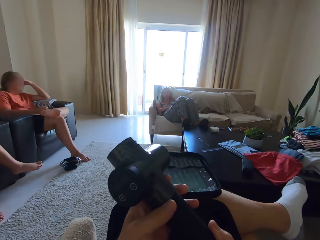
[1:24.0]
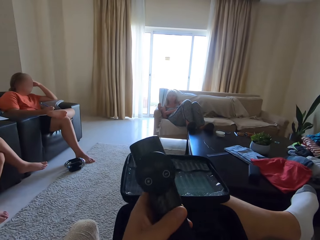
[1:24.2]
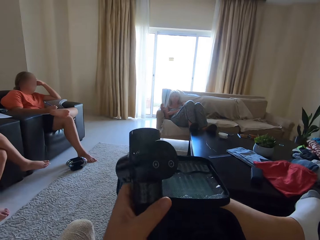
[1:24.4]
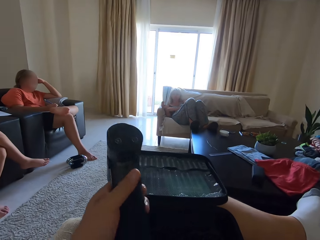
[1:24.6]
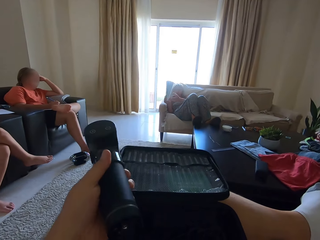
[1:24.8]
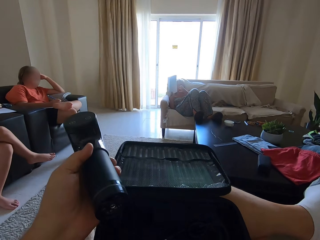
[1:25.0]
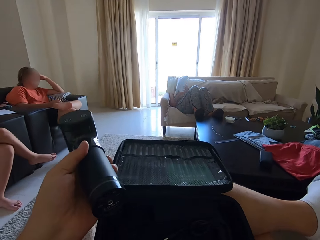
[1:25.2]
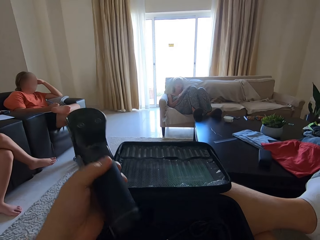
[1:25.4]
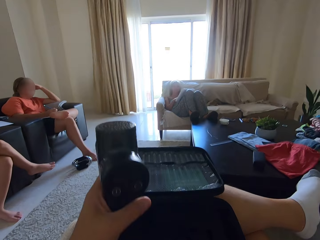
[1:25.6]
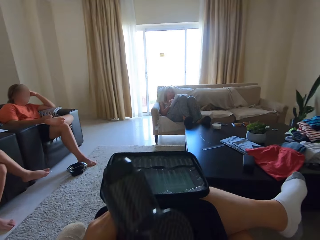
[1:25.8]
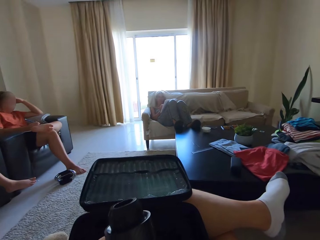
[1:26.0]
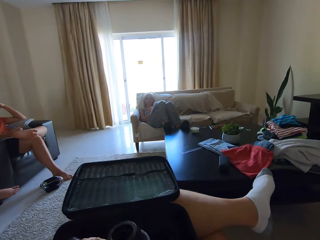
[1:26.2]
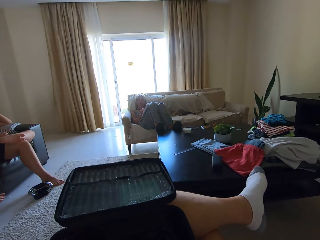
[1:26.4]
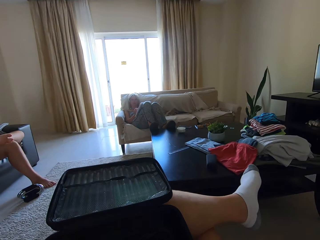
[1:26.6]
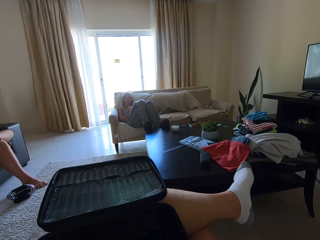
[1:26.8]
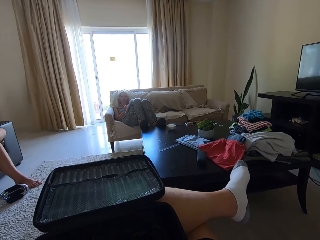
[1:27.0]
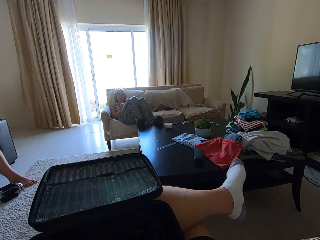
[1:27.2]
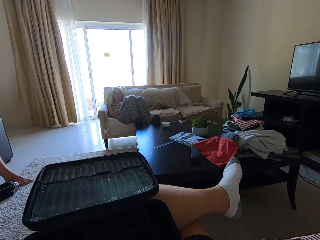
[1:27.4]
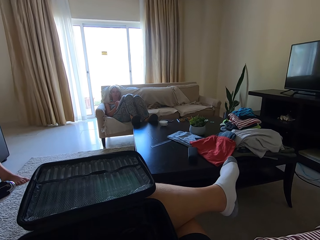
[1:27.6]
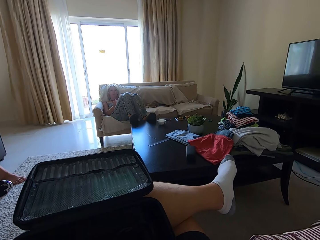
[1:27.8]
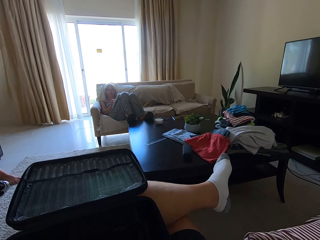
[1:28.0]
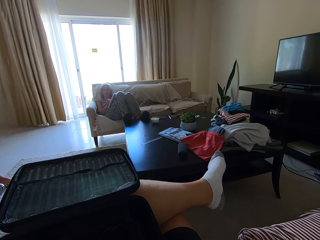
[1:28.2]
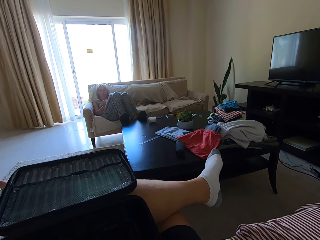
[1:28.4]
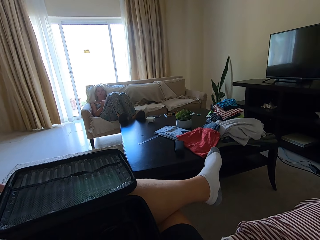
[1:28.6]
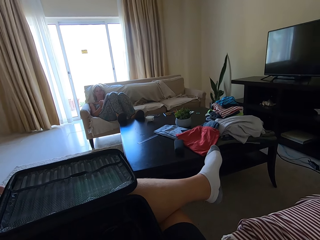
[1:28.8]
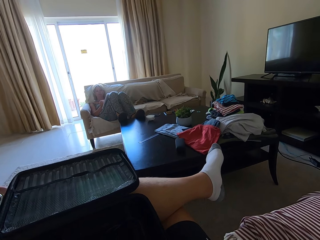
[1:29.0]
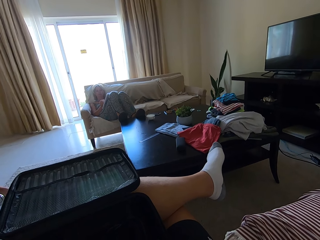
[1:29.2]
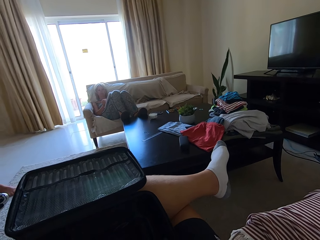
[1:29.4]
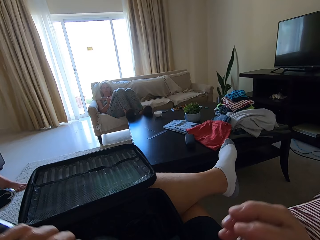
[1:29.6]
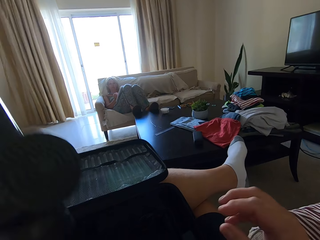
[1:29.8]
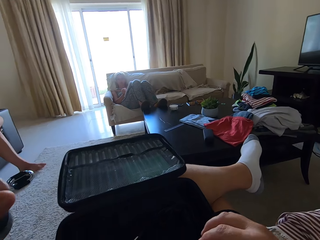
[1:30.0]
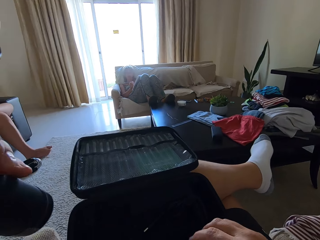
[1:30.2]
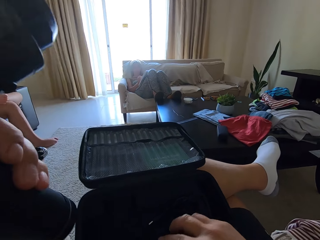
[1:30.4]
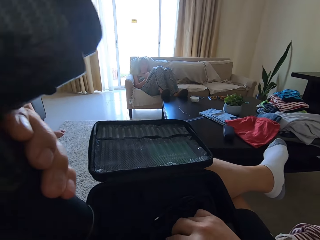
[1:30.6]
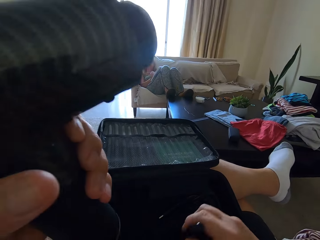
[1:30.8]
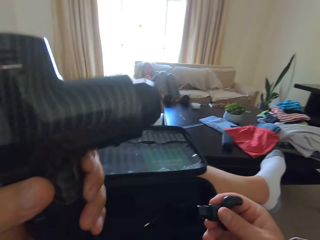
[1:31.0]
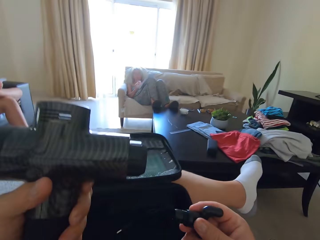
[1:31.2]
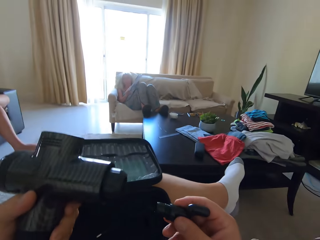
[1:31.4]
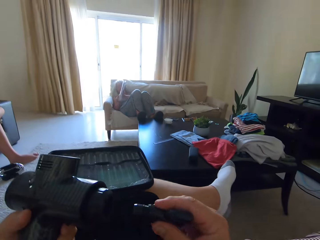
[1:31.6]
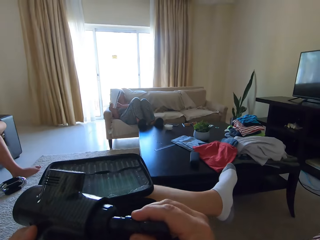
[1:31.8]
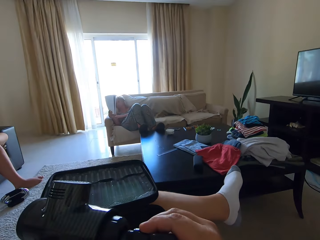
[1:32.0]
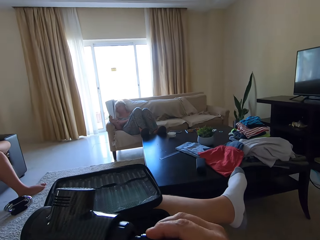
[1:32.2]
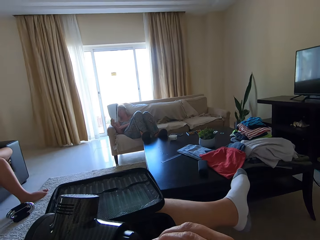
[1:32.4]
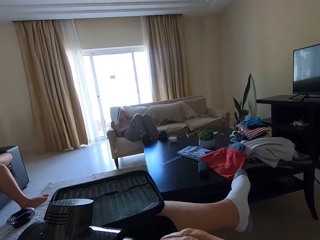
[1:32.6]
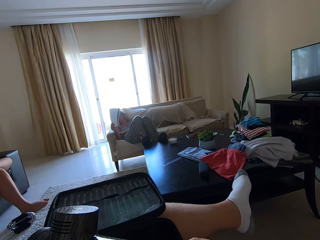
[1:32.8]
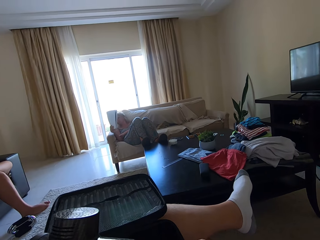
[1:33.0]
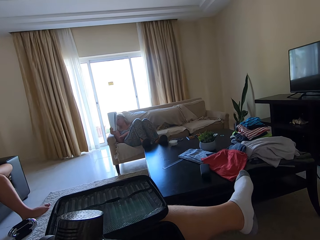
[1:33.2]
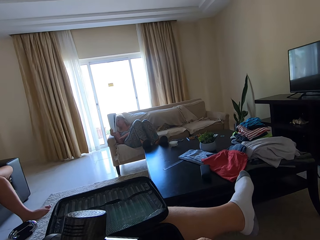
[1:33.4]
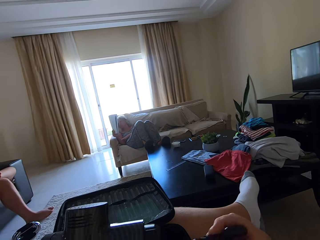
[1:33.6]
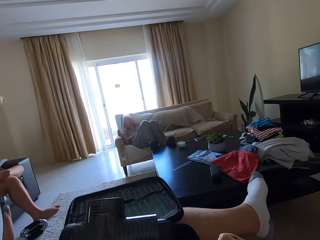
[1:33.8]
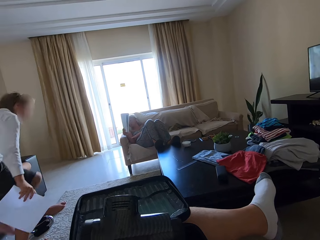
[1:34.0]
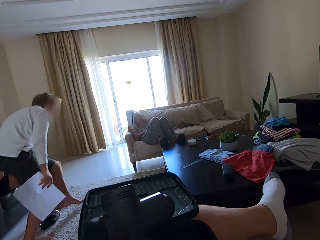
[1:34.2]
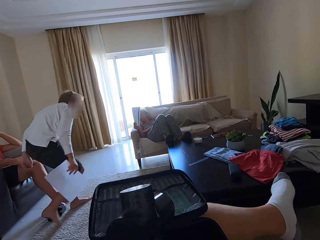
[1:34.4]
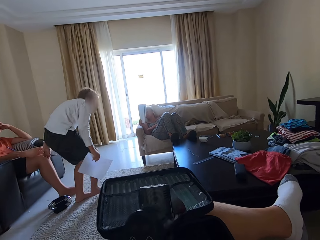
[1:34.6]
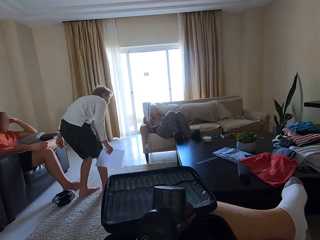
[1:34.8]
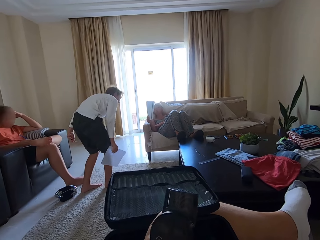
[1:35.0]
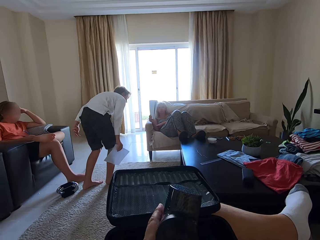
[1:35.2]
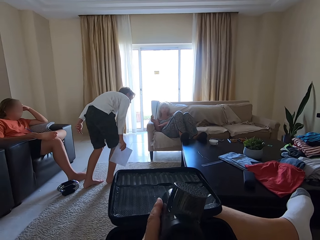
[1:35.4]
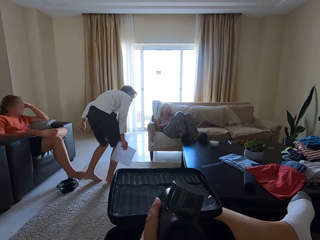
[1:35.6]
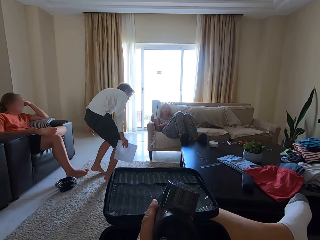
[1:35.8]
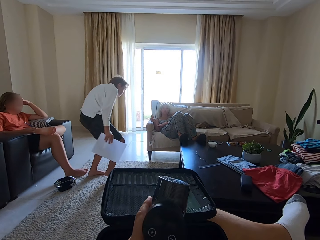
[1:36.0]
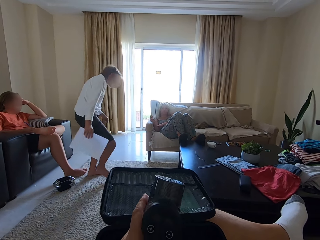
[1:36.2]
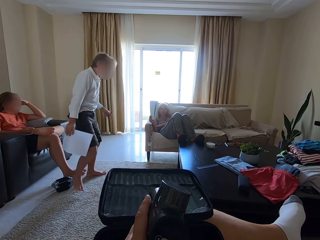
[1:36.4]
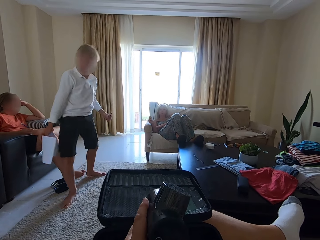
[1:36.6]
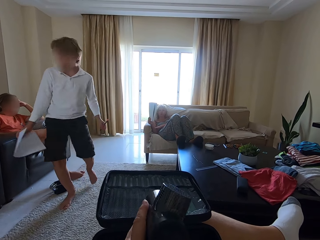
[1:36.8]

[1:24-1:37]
A person talks. A second person talks. A third person writes in a book. The camera wearer turns an airplane toy in hand. They fix a part of a camera toy. The third person lifts the book. The first person talks while walking. A fourth person stares at the book.

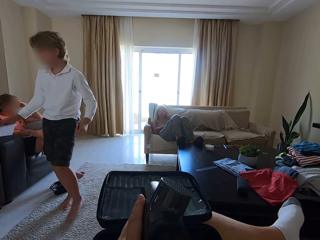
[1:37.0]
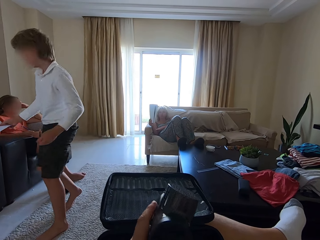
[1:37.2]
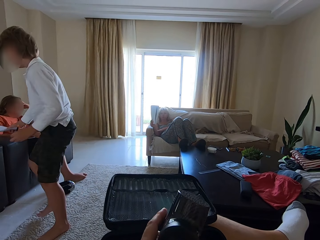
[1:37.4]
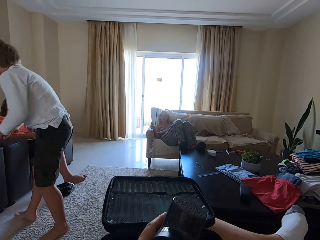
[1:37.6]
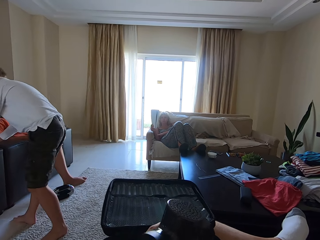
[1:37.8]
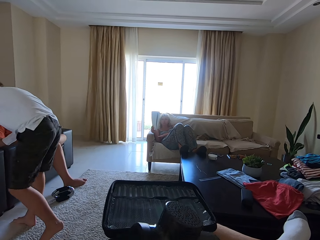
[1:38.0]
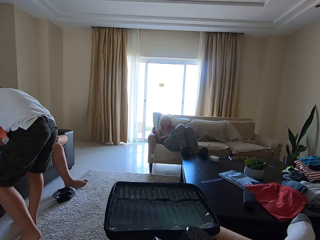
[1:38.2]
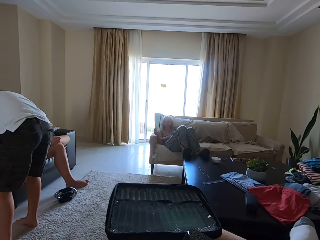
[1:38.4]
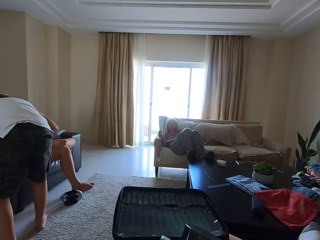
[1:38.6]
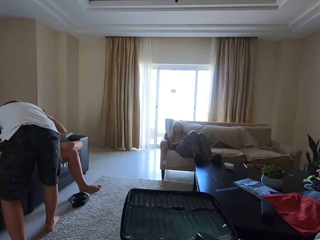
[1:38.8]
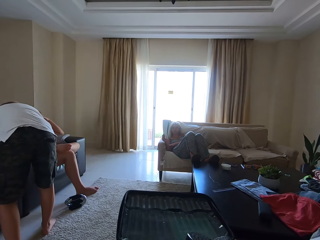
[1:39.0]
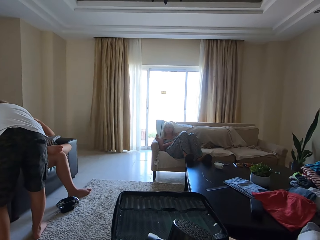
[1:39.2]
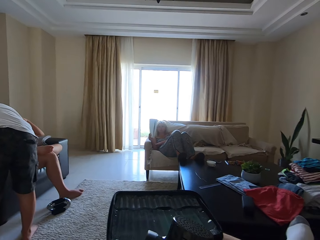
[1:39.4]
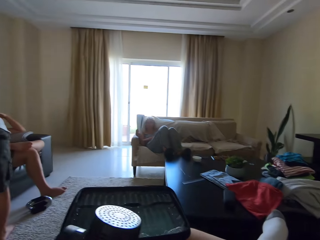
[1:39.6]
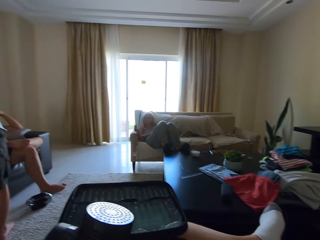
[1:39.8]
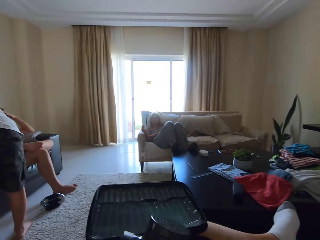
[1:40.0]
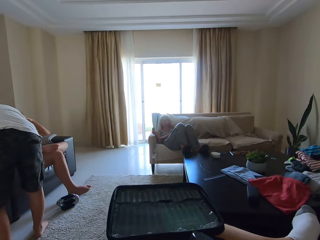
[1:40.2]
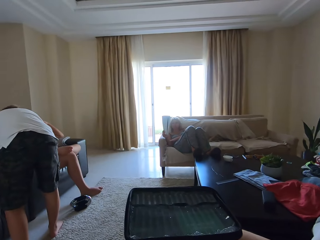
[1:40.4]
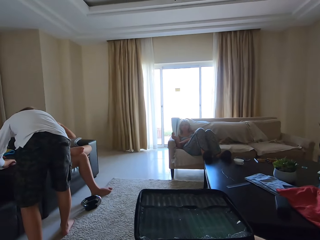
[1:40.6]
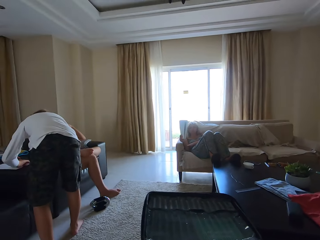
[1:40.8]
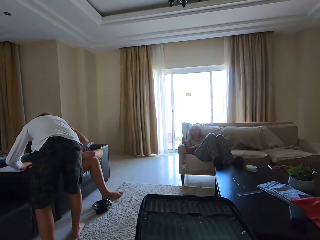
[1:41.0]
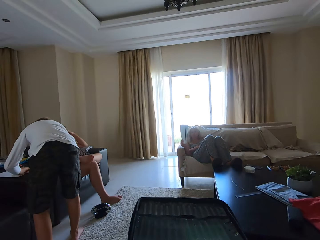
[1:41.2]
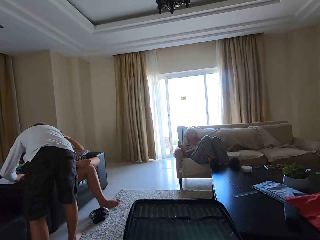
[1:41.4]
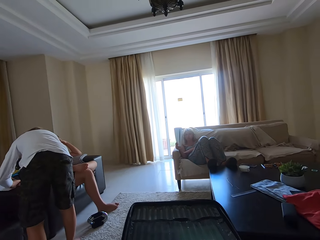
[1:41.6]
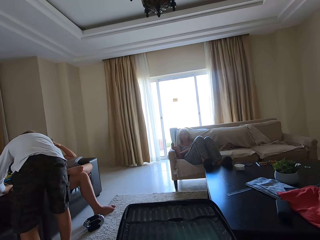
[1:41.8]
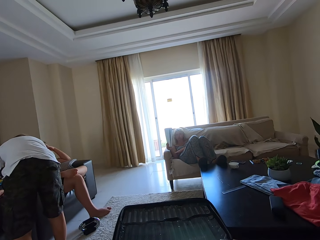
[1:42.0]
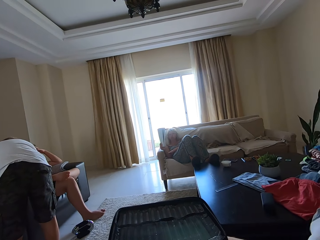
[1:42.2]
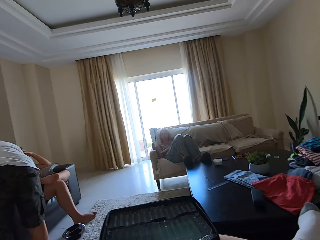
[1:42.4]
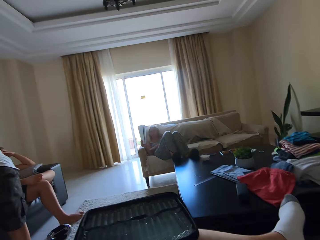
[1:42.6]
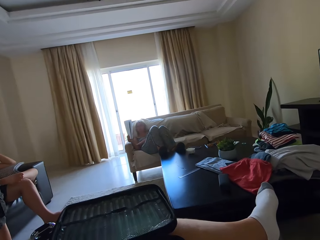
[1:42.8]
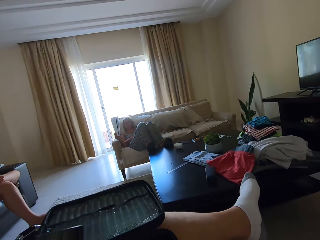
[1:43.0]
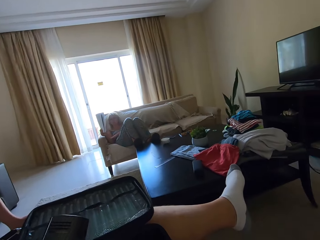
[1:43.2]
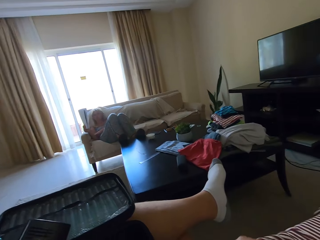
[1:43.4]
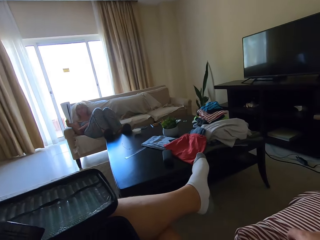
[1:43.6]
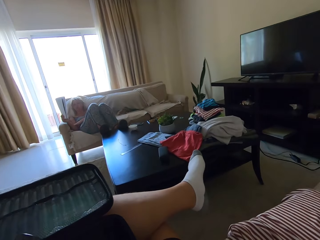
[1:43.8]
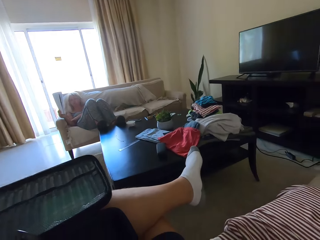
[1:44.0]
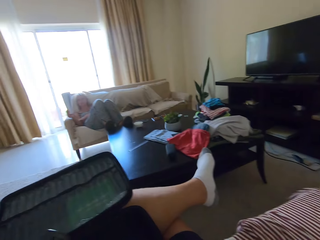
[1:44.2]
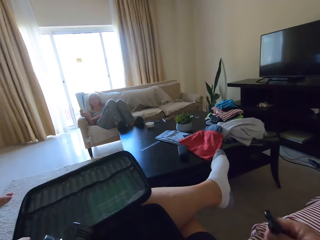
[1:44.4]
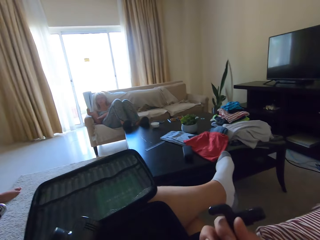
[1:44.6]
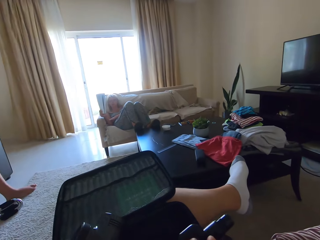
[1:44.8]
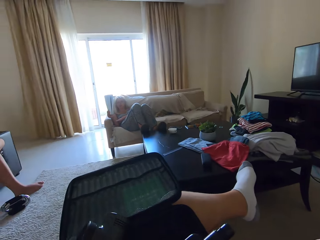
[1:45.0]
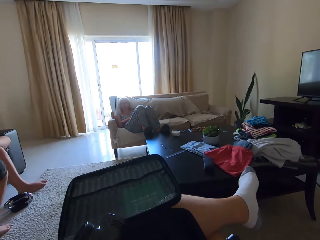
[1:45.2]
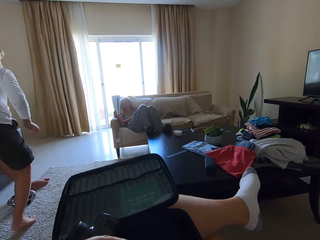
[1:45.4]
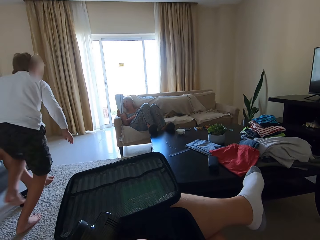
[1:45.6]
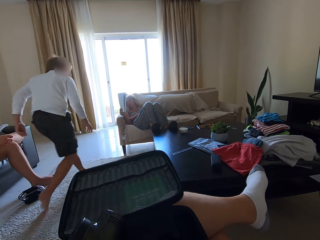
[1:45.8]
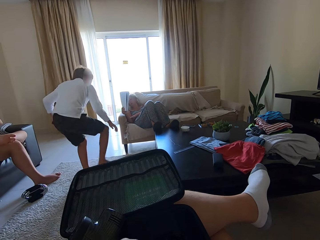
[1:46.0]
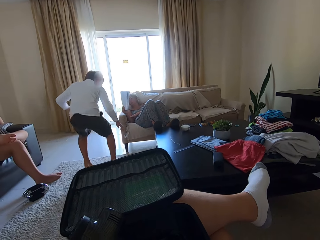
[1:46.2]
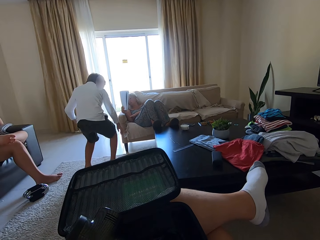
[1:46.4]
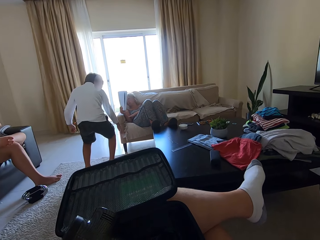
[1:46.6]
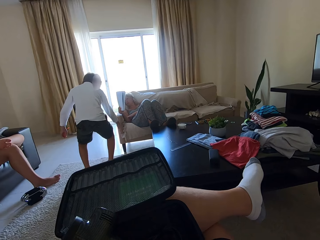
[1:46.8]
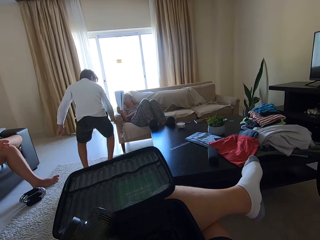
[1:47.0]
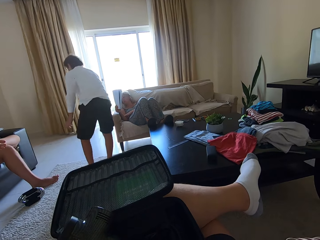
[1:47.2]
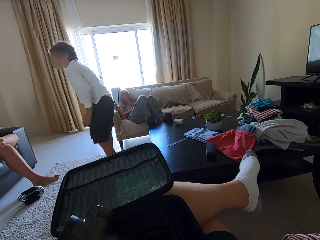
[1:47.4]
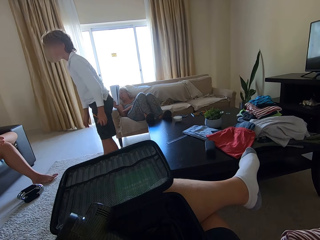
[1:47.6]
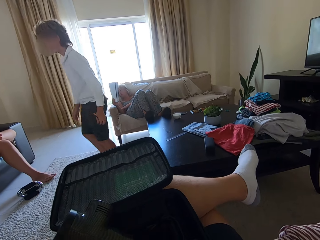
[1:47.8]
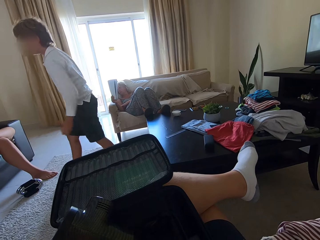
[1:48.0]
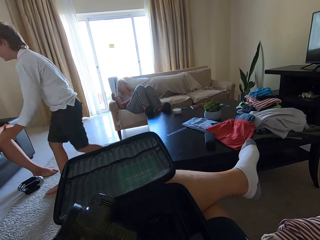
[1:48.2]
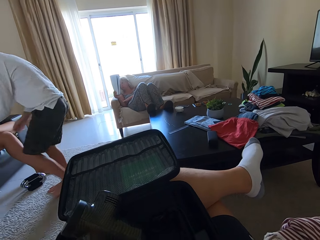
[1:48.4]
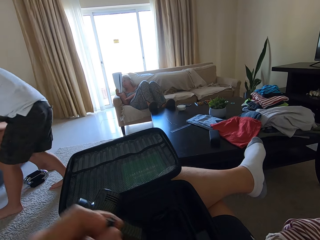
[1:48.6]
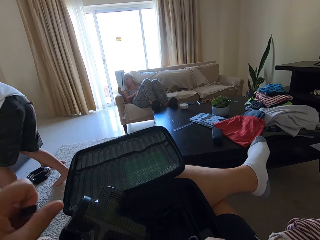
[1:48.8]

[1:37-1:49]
The camera wearer talks while holding the bag. A person writes in a book. The person walks in a room. Another person talks while walking. The first person stares at the book. A third person talks.
